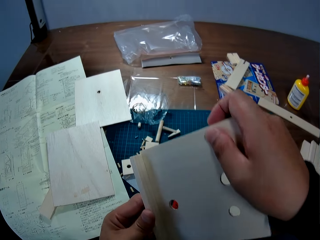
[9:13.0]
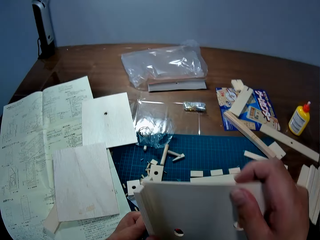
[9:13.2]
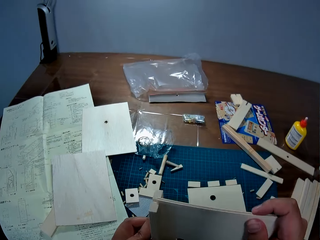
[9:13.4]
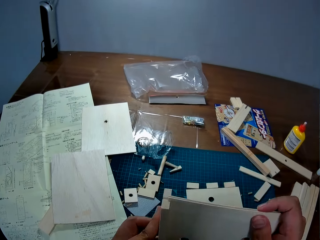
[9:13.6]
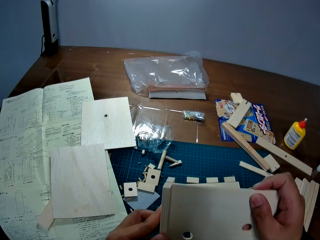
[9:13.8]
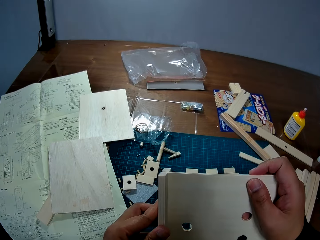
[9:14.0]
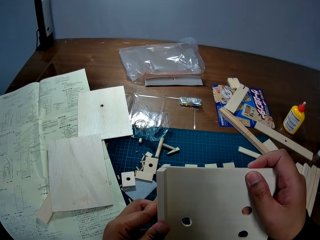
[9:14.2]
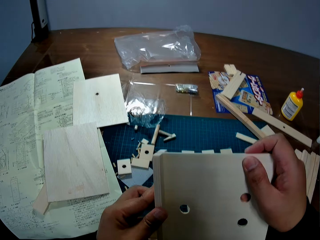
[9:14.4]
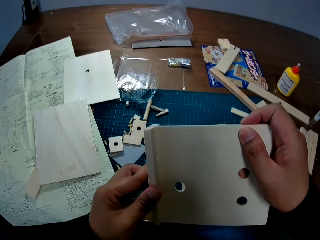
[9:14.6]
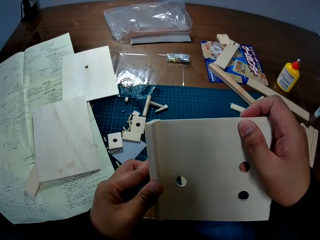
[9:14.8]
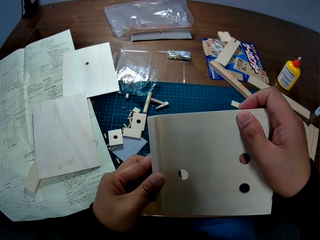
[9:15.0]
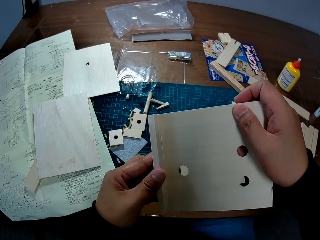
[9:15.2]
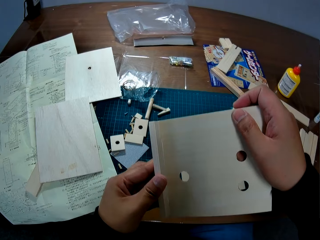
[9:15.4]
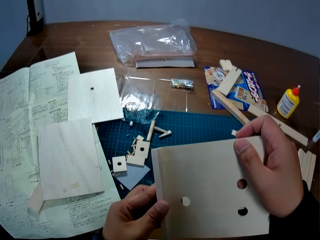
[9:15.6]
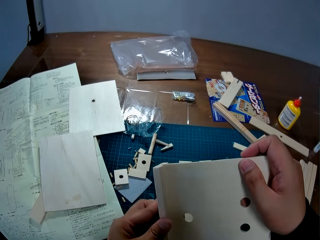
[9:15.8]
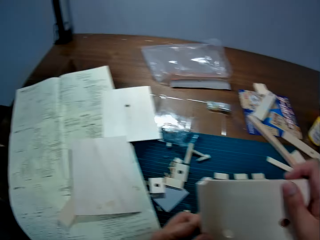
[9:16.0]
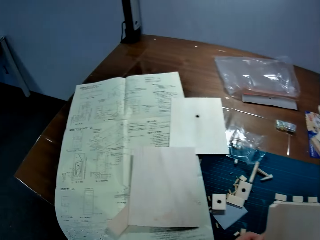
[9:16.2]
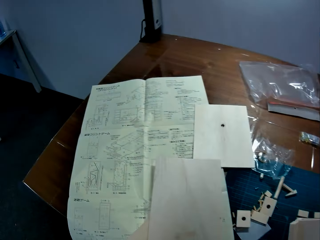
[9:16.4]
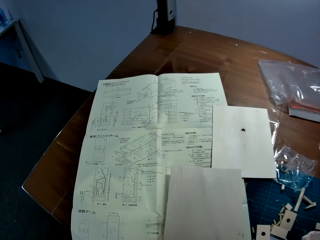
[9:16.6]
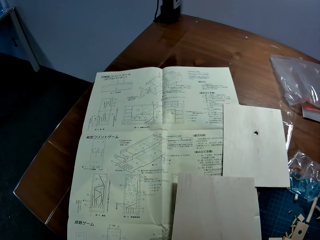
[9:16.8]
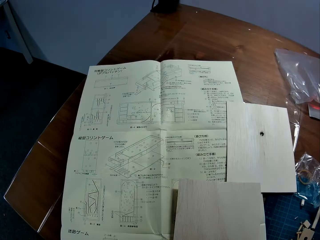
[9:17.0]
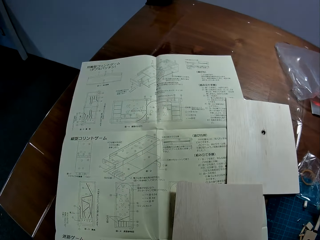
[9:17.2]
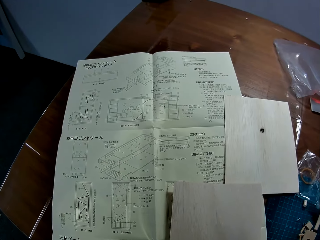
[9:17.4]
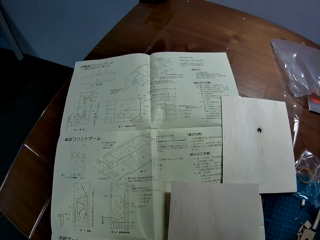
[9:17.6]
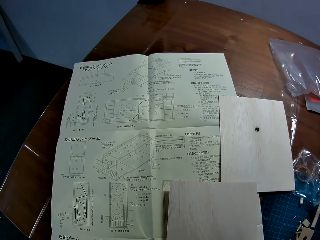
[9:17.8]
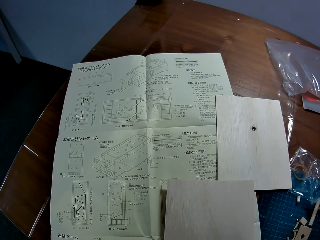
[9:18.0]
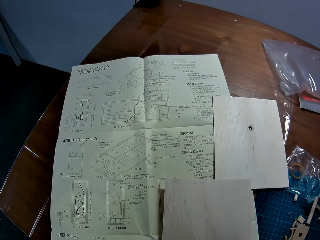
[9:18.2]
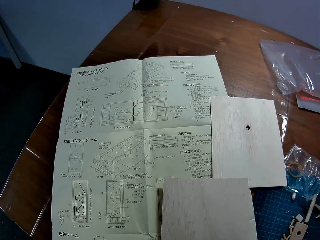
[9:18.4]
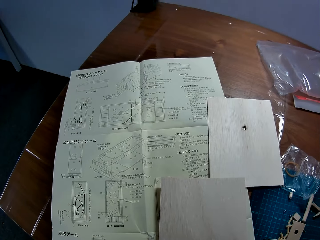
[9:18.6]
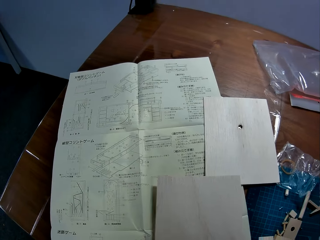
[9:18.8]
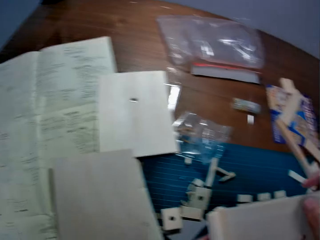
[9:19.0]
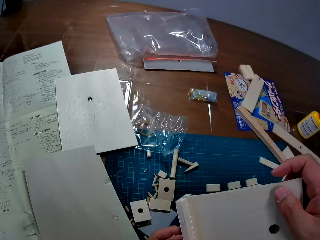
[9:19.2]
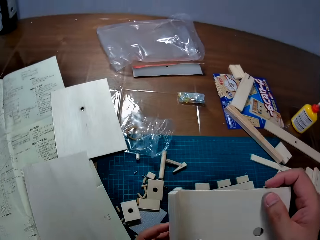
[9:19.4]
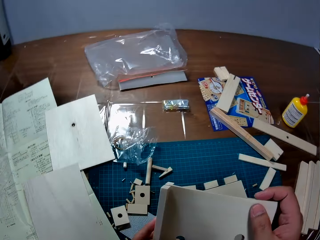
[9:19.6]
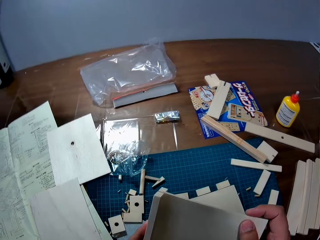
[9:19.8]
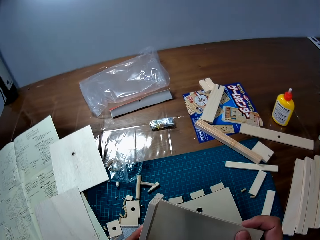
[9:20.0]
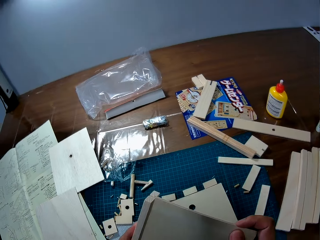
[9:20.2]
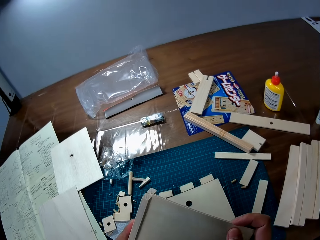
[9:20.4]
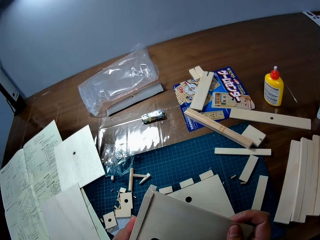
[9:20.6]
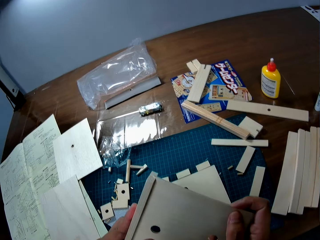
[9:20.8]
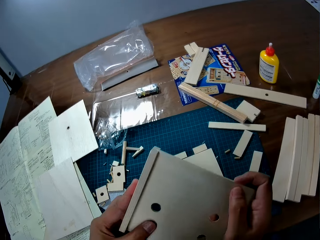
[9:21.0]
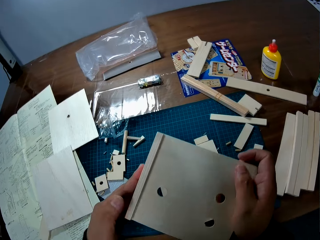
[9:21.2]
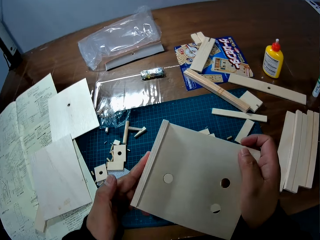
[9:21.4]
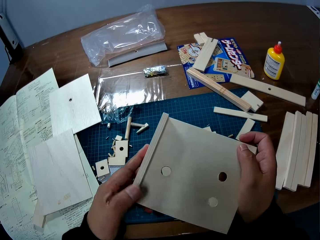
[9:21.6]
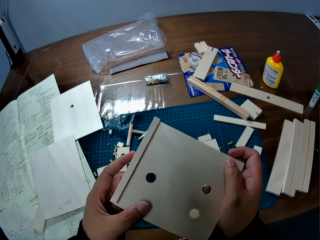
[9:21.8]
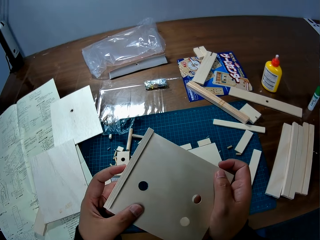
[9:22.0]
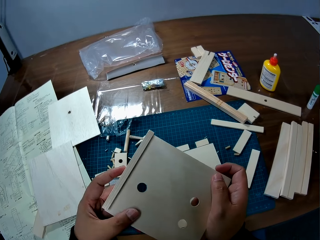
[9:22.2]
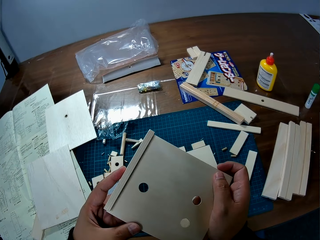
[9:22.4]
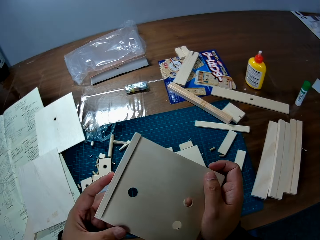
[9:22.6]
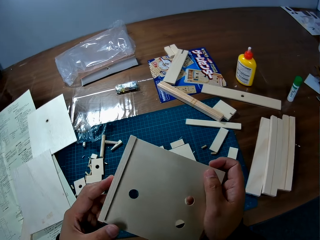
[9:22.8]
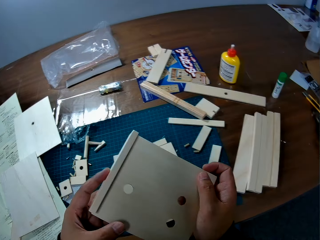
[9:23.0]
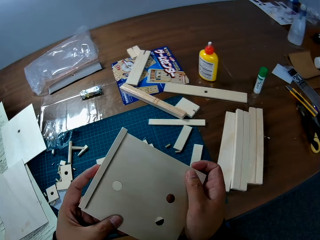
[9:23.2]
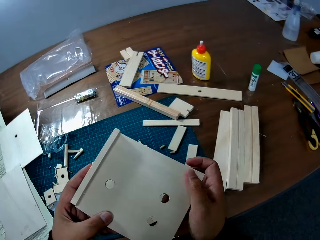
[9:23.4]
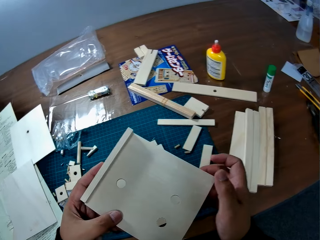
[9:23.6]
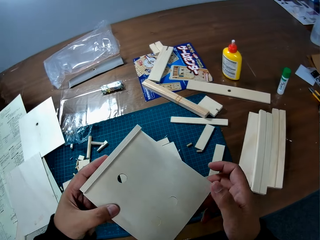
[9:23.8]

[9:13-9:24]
The camera wearer turns the wood pieces. He stares at a blueprint on the table. He holds the wooden slab with both his hands. He looks at the piece of wood.

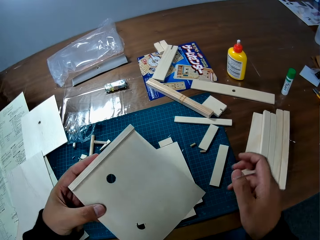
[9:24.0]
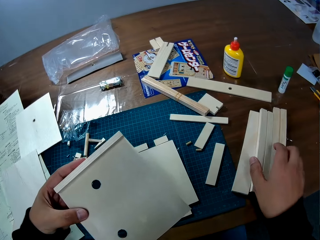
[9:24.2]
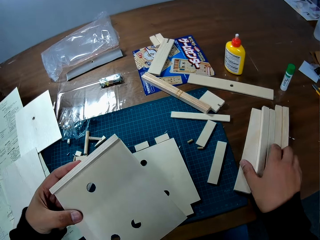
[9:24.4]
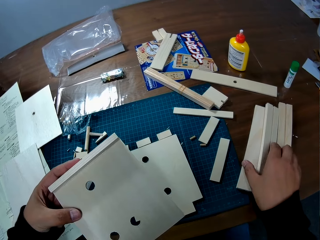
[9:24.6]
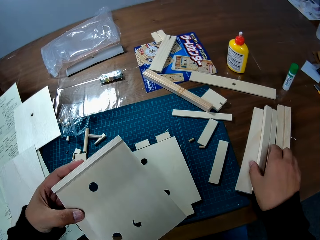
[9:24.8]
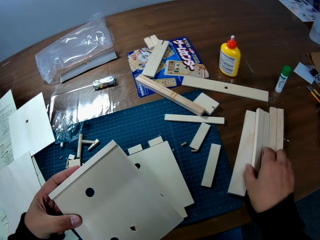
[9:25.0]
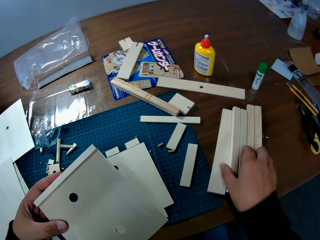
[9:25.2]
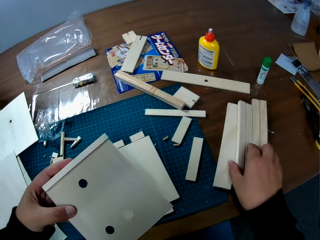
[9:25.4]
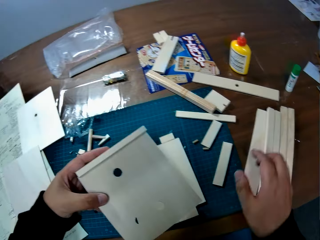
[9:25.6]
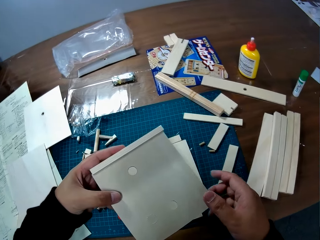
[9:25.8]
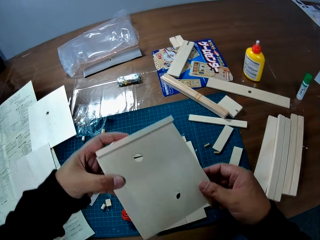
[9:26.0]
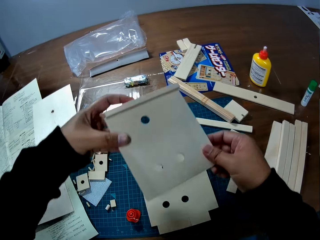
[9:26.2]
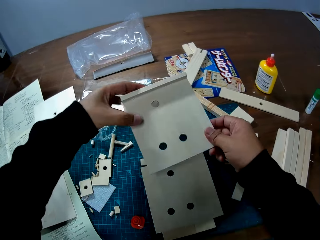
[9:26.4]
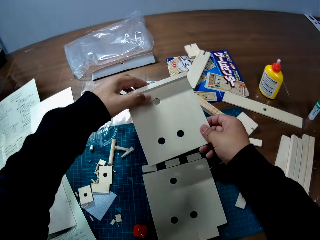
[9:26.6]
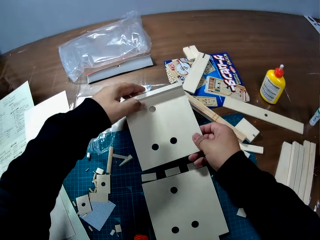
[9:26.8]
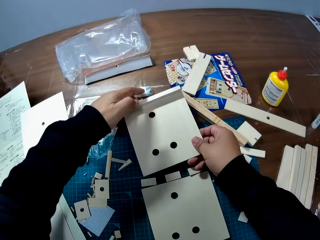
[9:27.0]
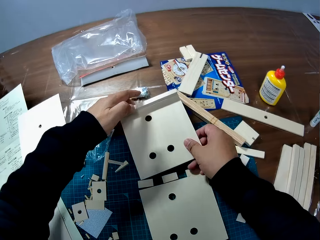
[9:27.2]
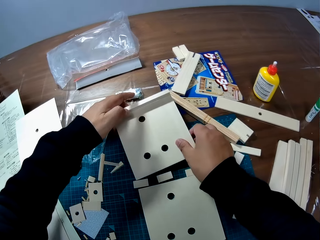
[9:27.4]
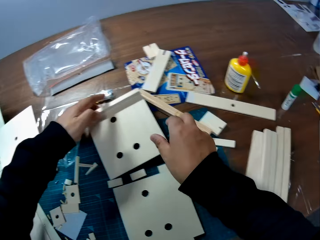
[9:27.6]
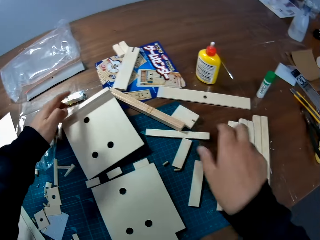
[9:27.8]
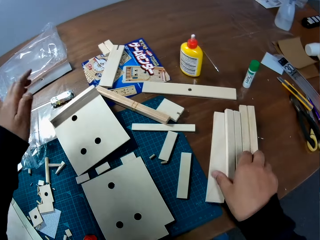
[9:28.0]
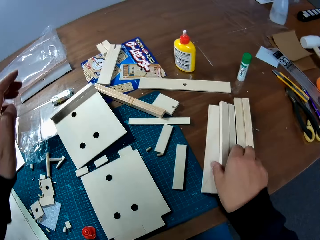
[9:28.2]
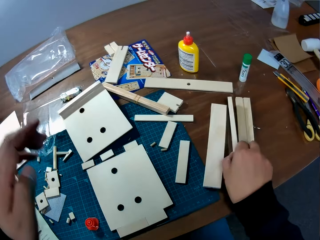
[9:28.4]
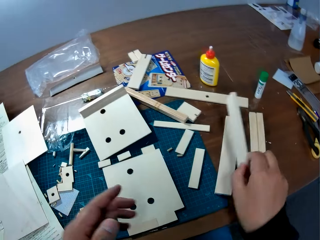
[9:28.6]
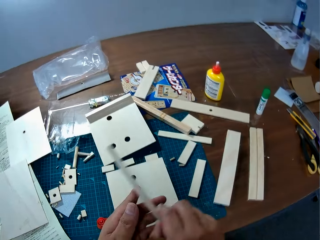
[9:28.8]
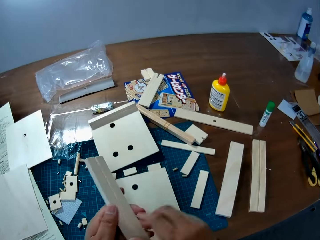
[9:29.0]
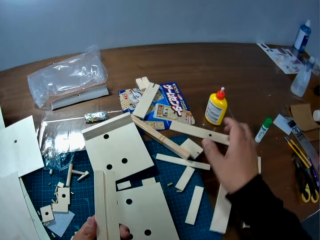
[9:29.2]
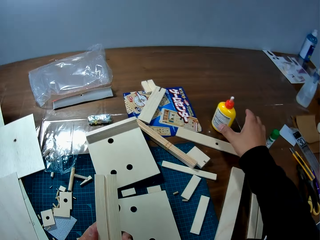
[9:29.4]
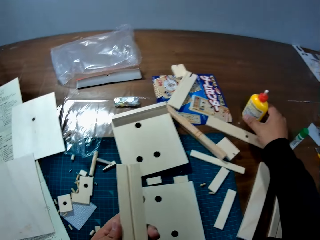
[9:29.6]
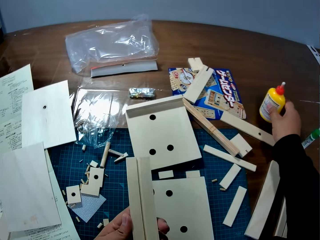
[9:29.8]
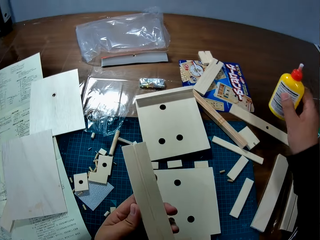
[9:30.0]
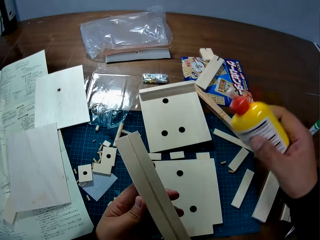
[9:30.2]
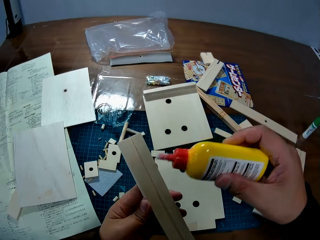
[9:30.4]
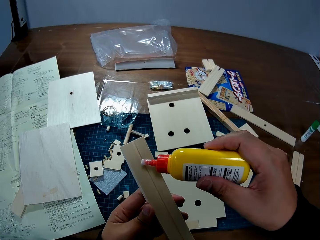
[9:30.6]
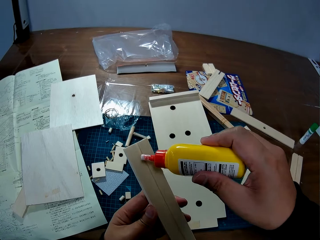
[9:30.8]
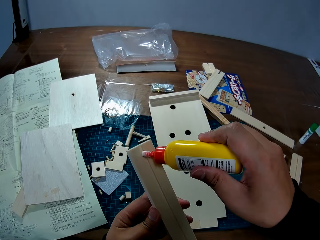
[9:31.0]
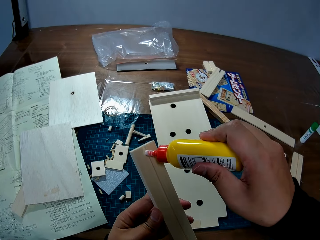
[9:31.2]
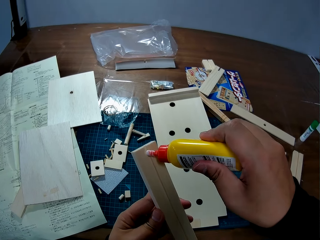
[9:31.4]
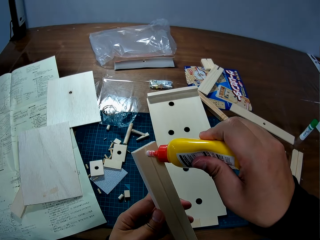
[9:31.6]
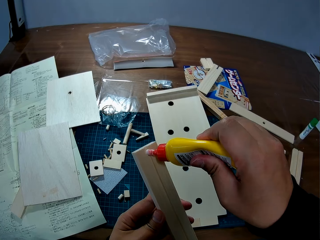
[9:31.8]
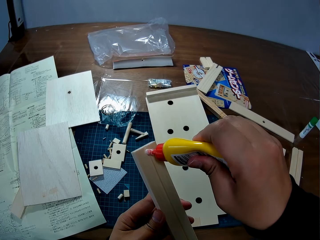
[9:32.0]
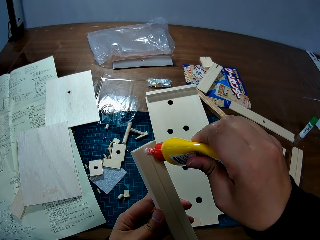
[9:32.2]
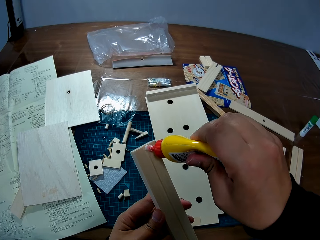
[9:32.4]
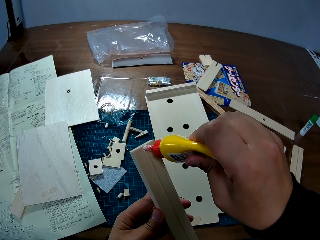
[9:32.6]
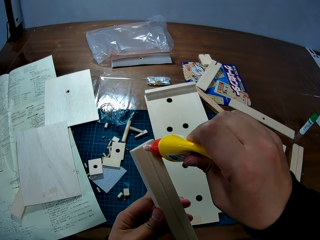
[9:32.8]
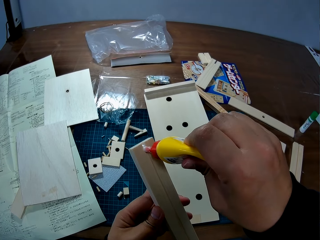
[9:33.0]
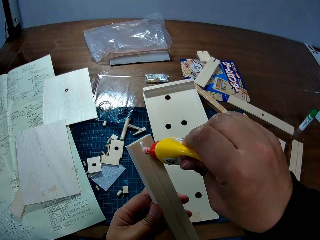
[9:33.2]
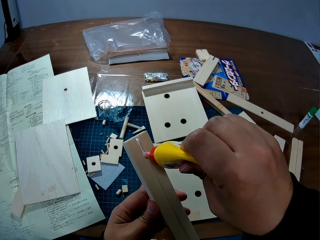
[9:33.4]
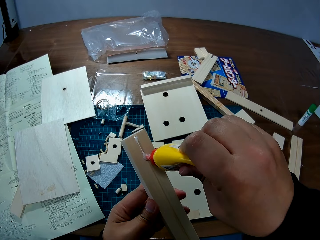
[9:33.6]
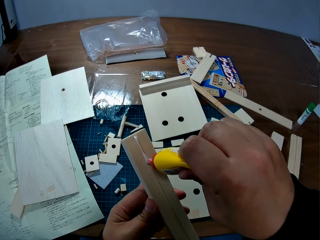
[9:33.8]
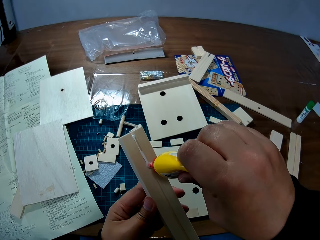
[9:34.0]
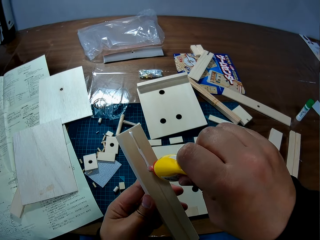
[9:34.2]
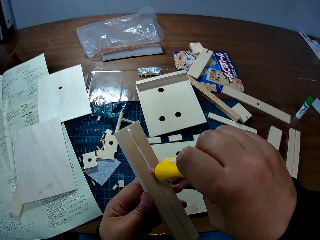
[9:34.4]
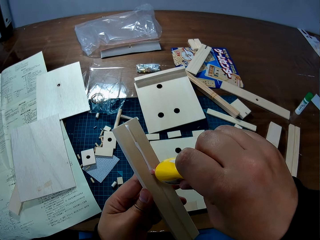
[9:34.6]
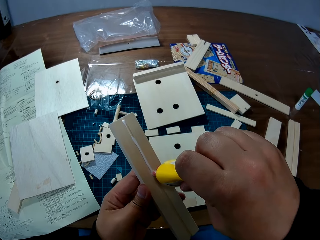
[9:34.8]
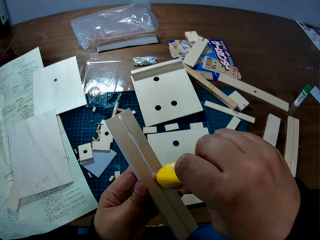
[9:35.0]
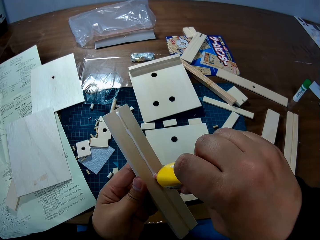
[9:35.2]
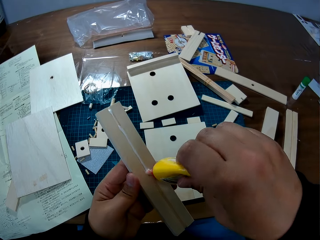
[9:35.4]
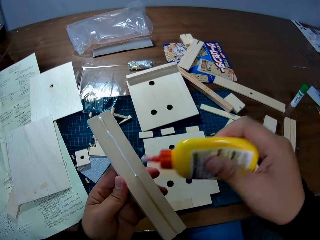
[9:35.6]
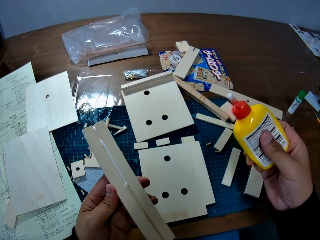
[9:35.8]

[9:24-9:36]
The camera wearer touches a piece of wood on the table with his right hand. He drops the wooden slab on the table. He picks up a piece of wood from the table with his right hand. He passes the piece of wood from his right hand to his left hand. He picks up the bottle of glue from the table with his right hand. He applies glue to the piece of wood in his left hand.
